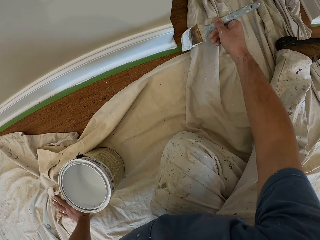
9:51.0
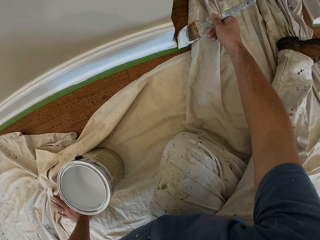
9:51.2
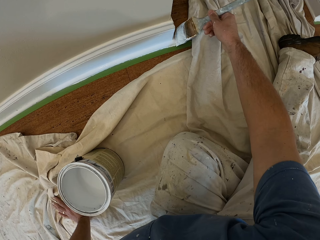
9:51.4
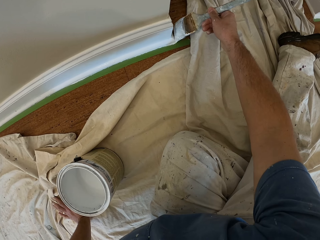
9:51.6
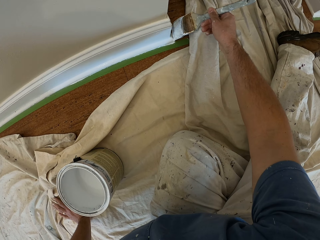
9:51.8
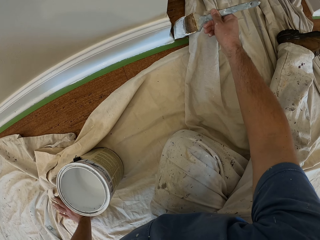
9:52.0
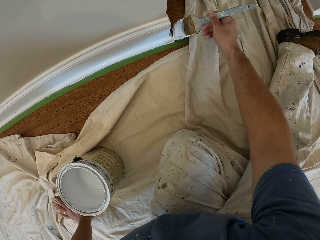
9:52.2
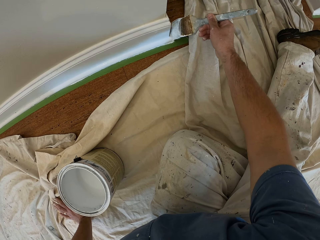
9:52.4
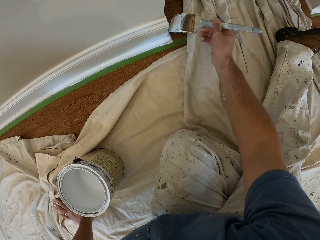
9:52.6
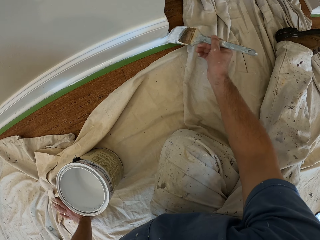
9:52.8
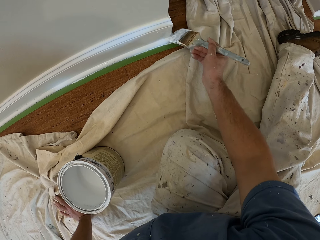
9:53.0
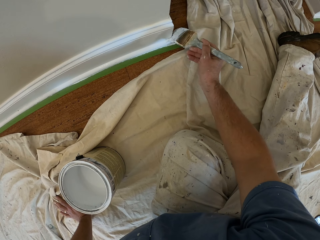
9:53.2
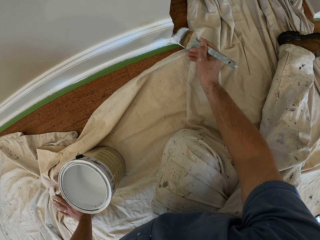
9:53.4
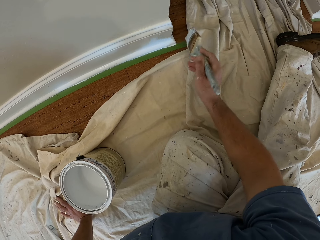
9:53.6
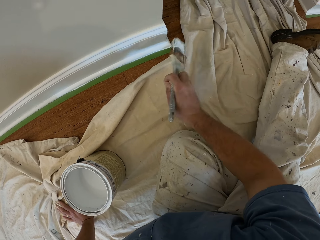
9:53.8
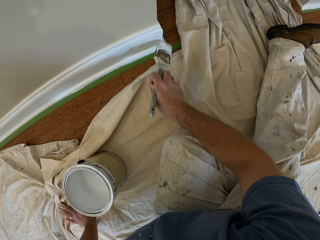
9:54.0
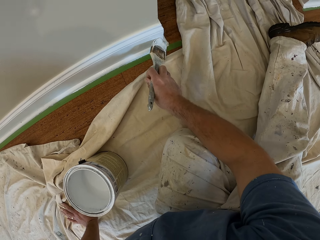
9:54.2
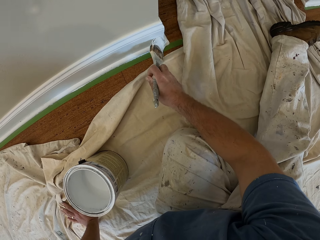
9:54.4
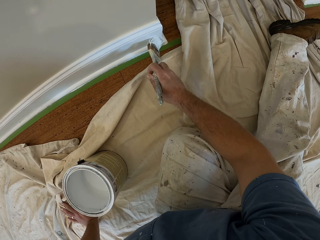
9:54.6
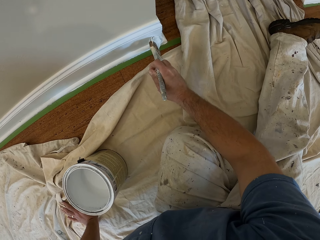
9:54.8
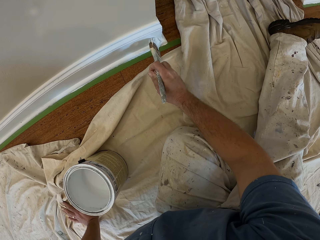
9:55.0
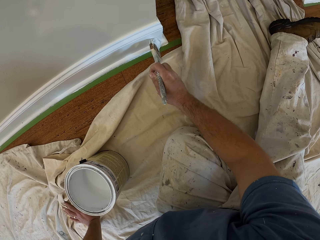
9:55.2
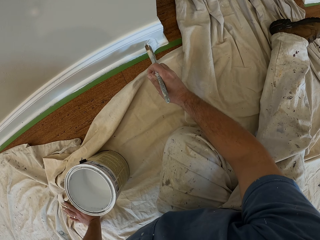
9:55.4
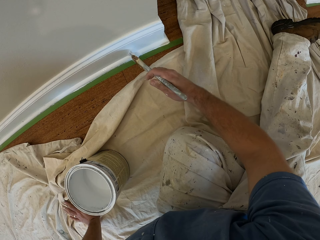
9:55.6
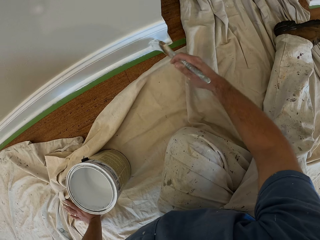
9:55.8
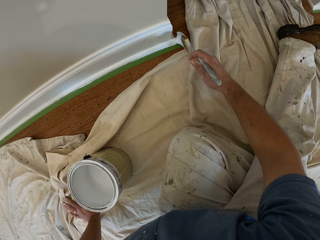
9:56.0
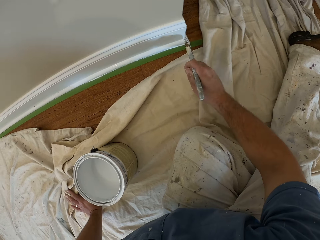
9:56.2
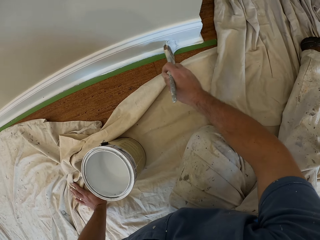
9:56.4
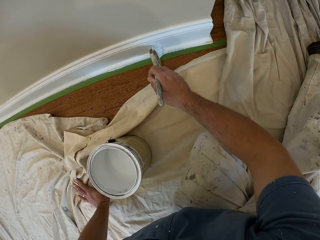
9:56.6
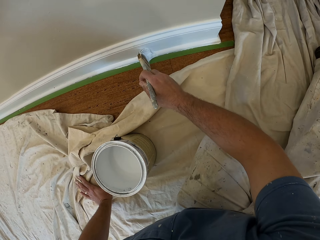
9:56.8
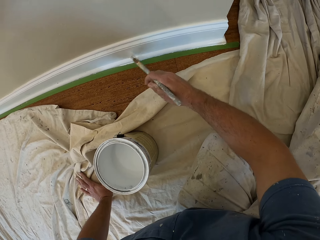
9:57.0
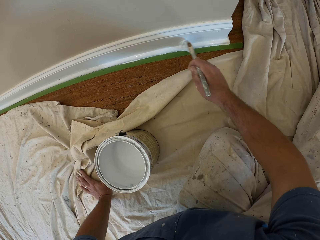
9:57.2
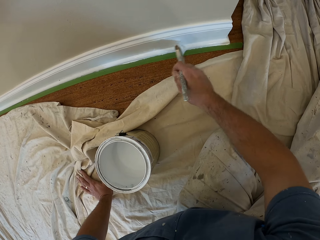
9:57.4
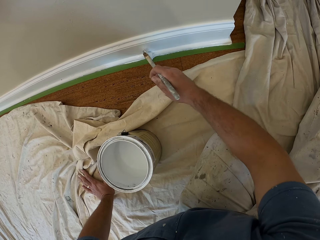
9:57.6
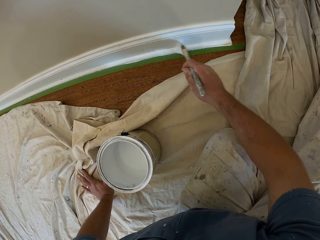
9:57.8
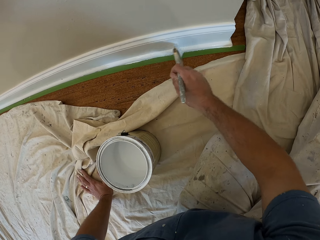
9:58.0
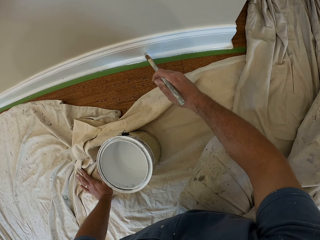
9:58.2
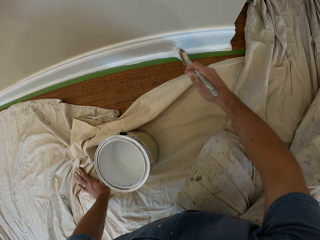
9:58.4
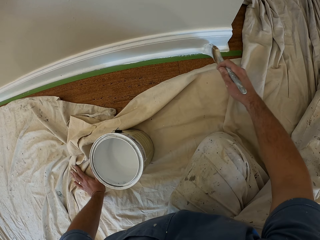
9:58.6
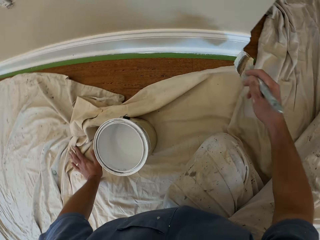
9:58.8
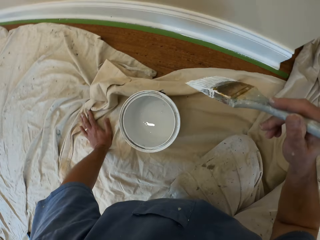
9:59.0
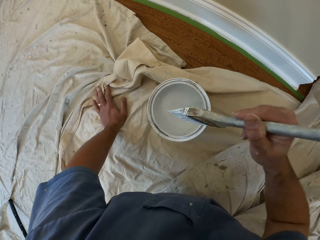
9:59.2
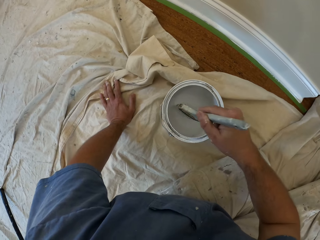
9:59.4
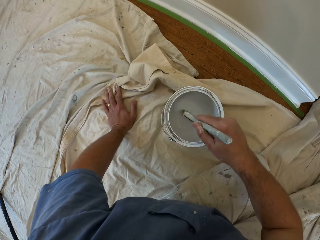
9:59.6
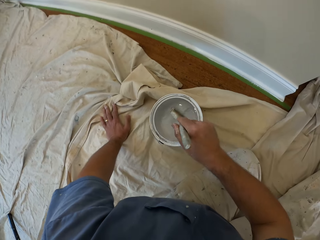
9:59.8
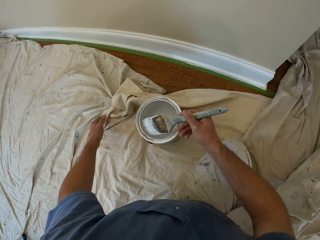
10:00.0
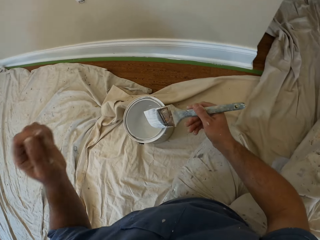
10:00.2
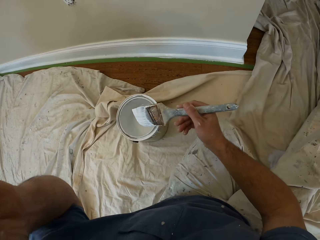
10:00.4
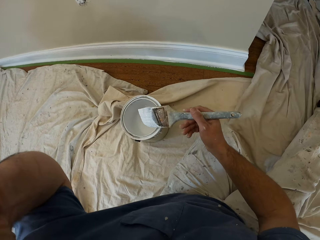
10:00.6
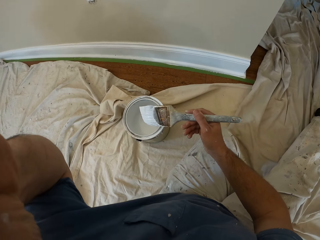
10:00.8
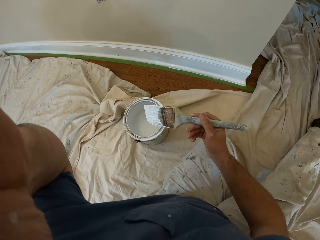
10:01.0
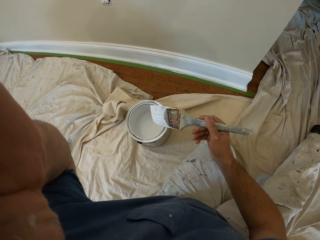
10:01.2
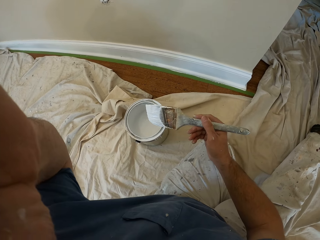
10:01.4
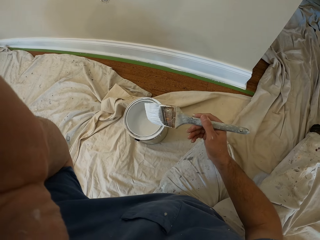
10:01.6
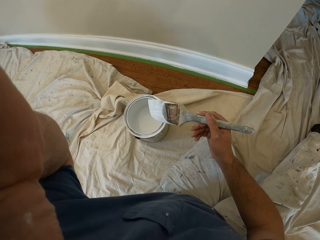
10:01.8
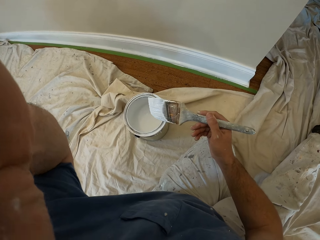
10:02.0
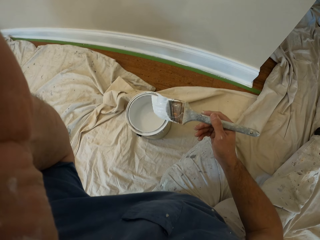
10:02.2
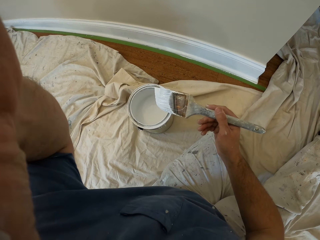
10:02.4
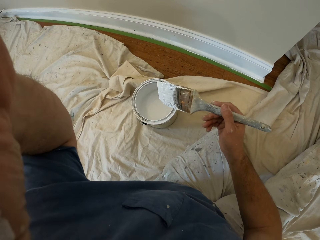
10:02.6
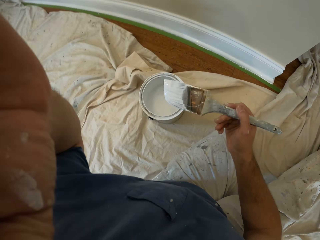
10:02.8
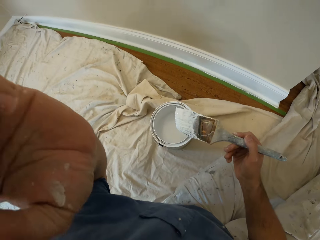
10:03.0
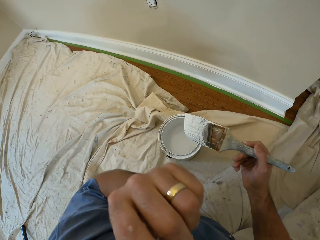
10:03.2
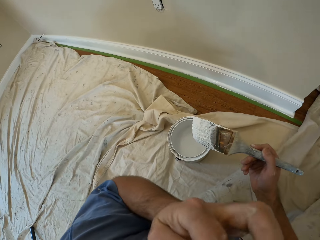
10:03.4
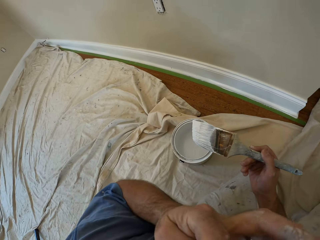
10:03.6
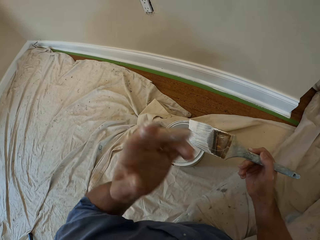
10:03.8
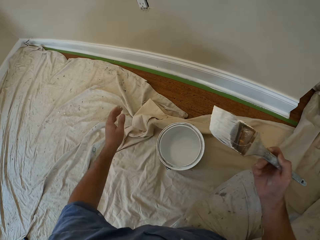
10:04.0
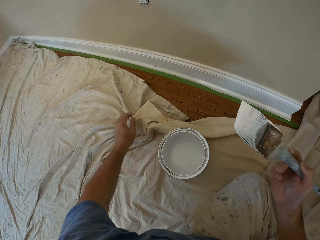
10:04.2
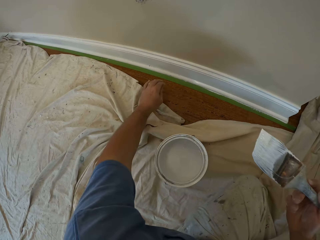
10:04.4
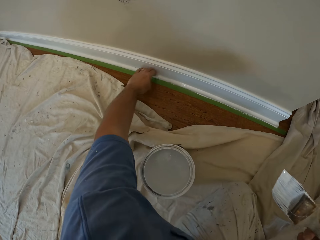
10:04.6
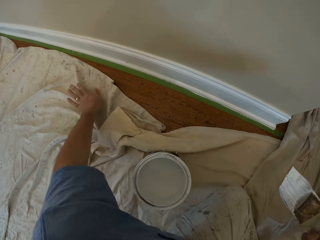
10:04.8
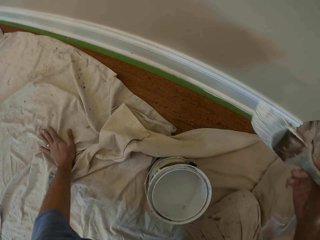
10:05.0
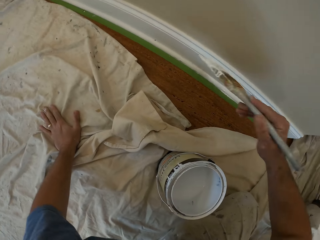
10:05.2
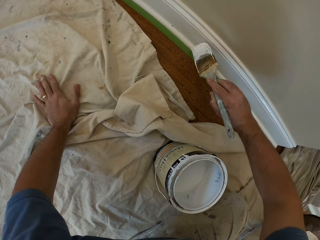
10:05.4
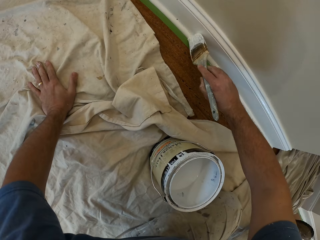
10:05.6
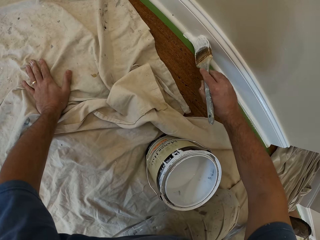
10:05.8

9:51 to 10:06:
The camera wearer paints a baseboard. He scoops paint inside the aluminum paint bucket with the paintbrush in his right hand. He shakes the brush in the paint. He scratches his face with his left hand. He lifts his left hand. He touches something. He brushes the baseboard with his hand. He places his left hand on the floor. He paints the cornice.

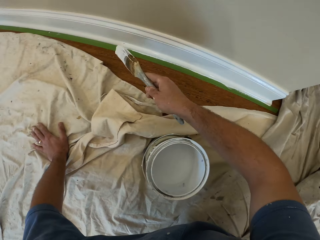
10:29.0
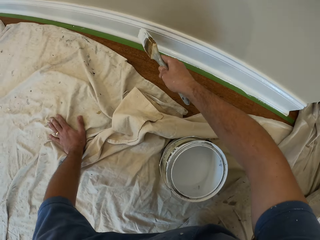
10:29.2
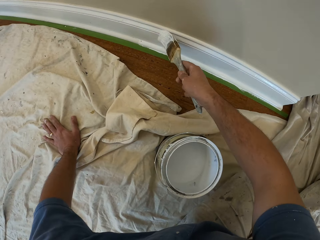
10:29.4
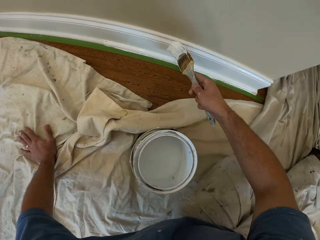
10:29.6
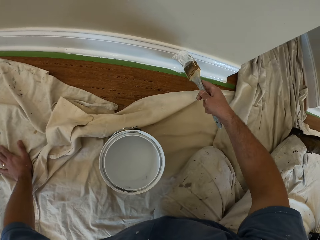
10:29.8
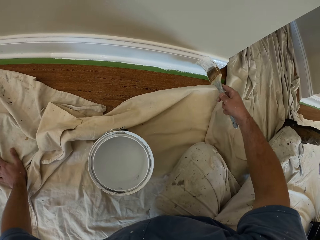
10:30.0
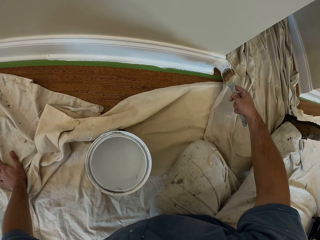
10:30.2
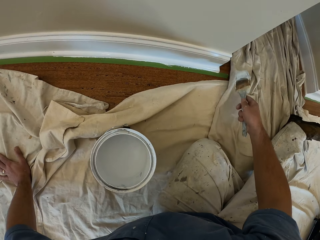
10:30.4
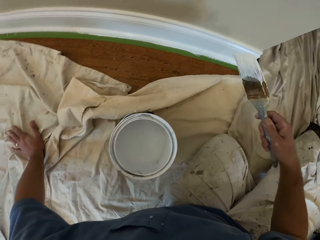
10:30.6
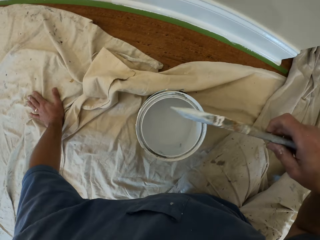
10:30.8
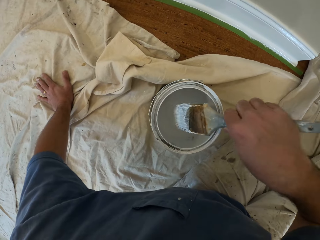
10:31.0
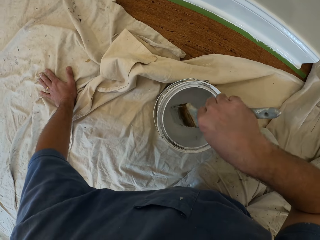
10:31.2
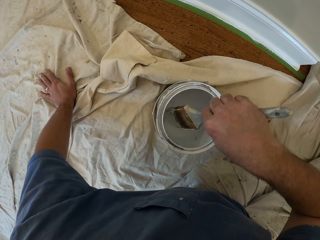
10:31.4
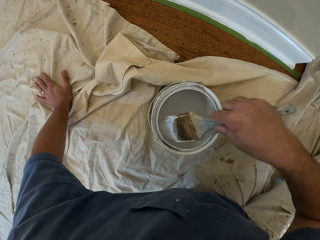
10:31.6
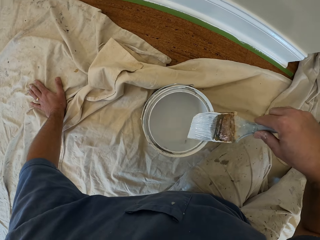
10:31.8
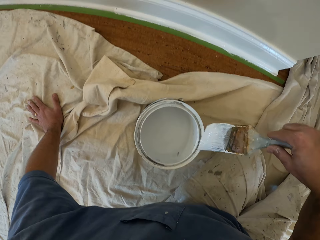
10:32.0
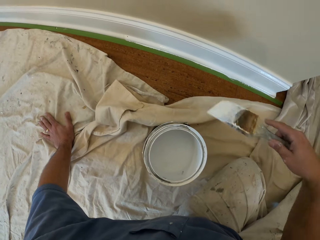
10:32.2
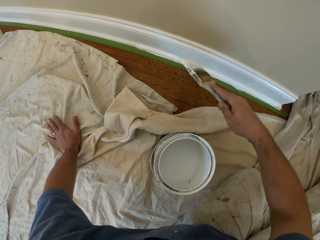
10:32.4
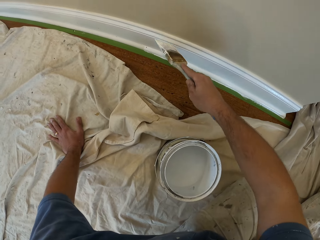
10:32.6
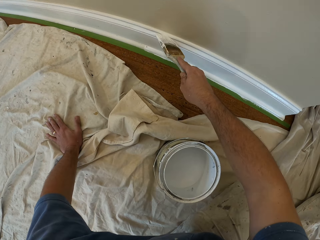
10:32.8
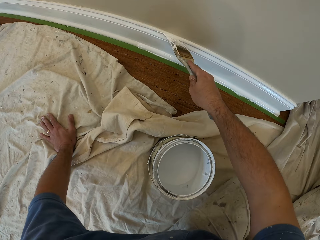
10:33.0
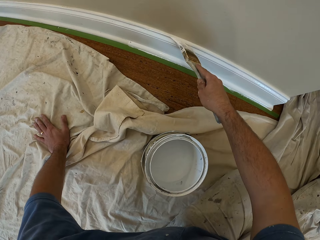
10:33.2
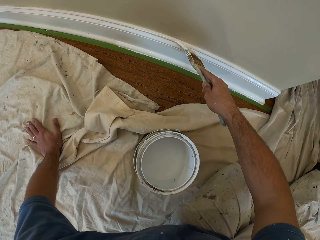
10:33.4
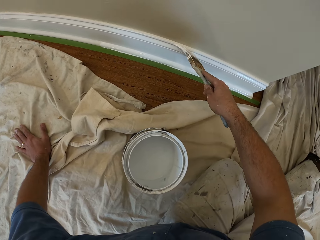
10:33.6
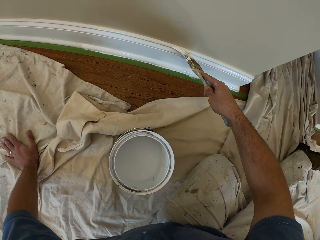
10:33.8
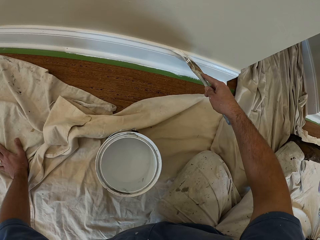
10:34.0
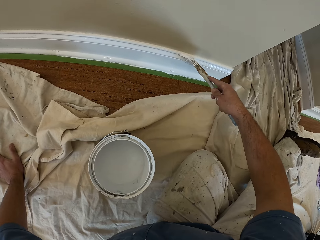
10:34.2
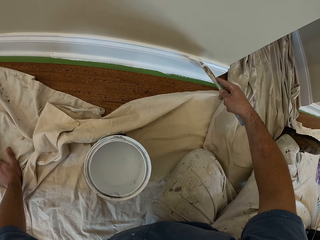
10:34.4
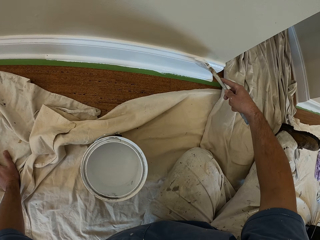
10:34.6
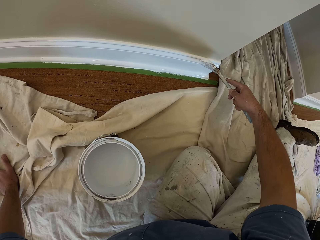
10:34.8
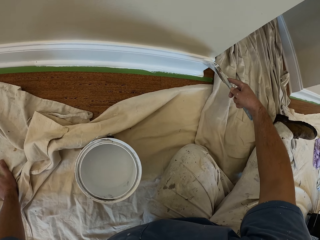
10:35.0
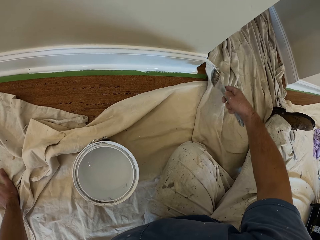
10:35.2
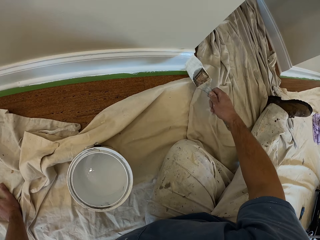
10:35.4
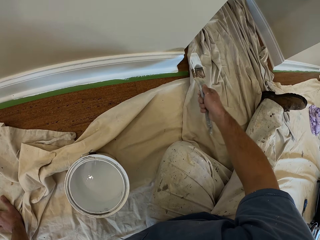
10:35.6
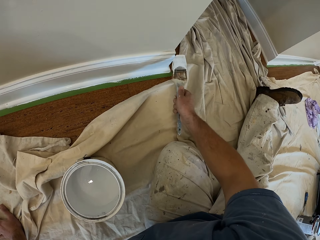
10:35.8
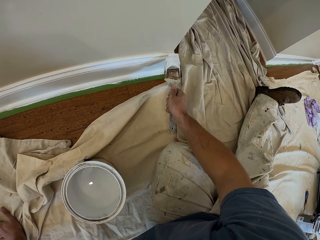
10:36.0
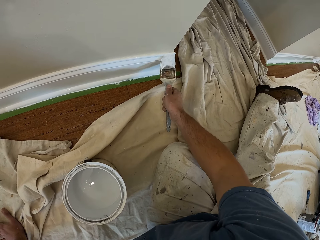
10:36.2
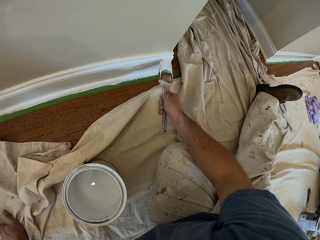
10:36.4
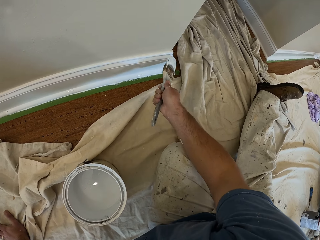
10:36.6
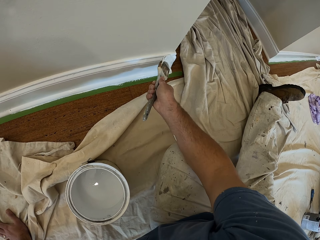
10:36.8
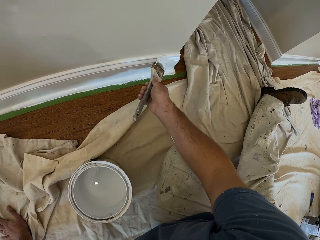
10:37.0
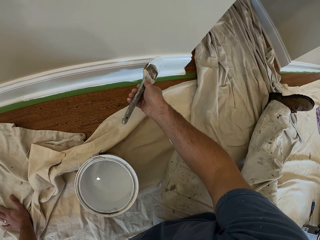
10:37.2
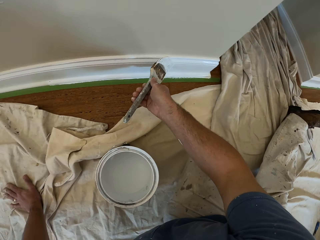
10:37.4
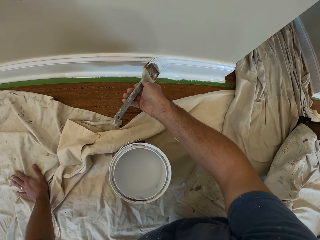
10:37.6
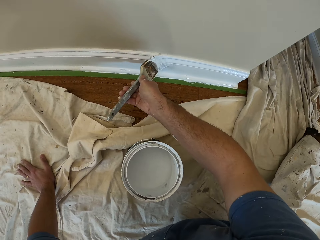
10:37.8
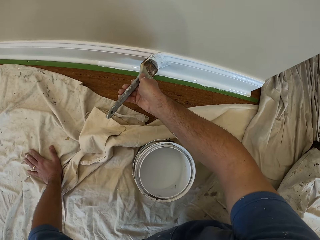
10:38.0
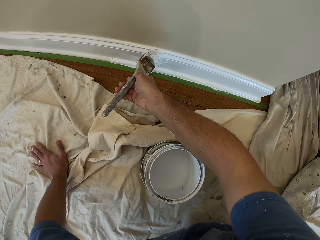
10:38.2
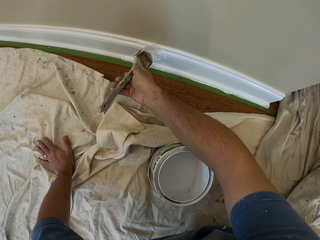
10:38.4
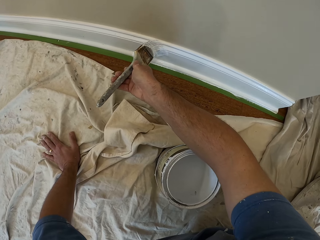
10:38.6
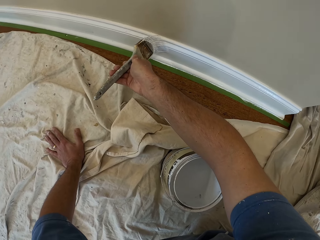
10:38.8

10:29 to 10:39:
The camera wearer scoops paint inside the aluminum paint bucket with the paintbrush in his right hand. He brushes the brush on the paint can. He paints the cornice or baseboard.
